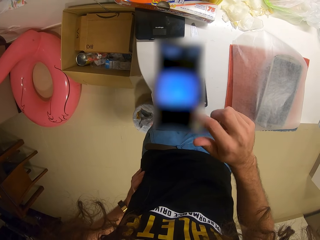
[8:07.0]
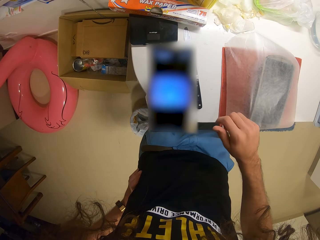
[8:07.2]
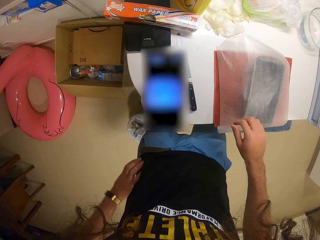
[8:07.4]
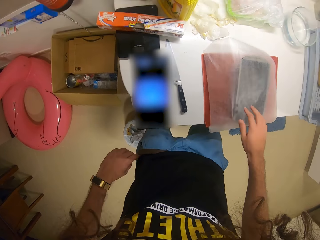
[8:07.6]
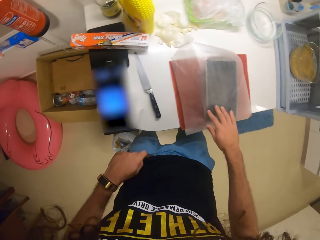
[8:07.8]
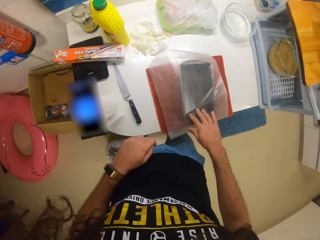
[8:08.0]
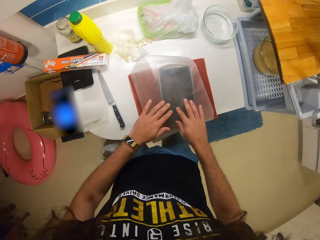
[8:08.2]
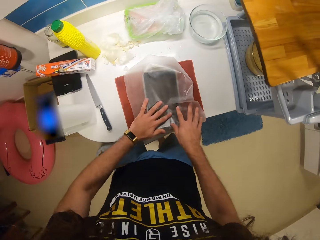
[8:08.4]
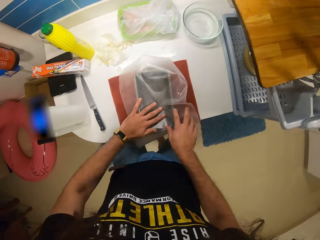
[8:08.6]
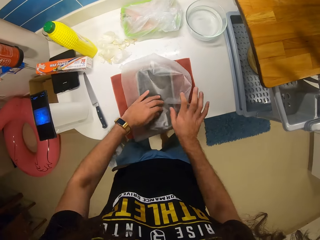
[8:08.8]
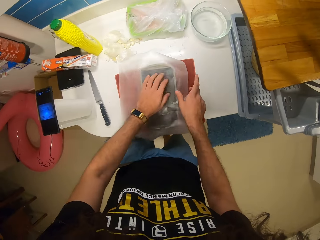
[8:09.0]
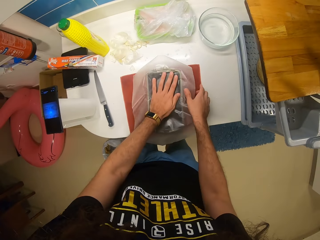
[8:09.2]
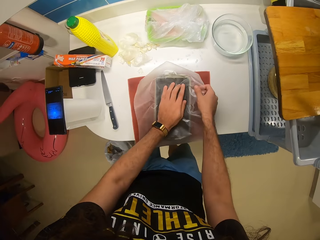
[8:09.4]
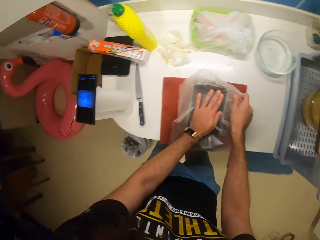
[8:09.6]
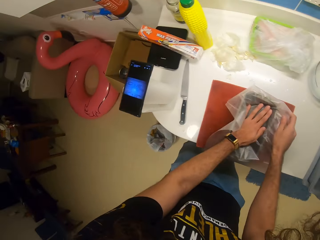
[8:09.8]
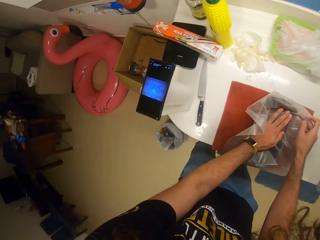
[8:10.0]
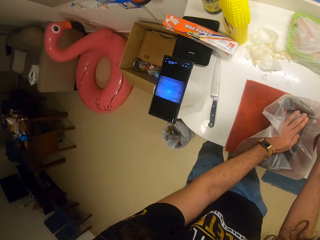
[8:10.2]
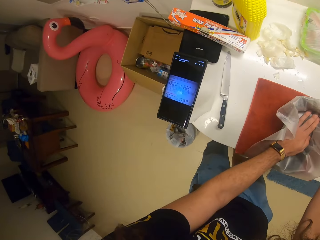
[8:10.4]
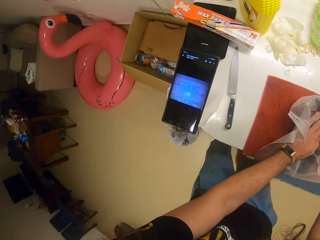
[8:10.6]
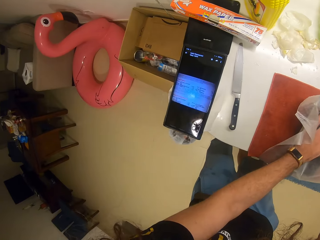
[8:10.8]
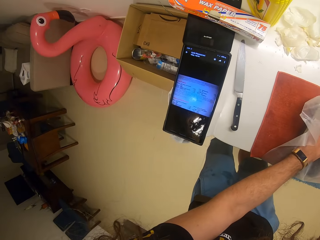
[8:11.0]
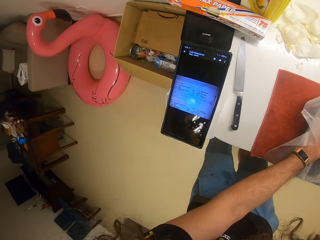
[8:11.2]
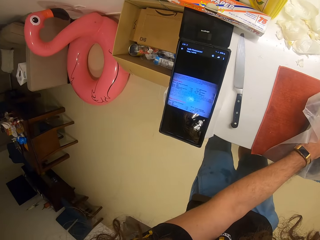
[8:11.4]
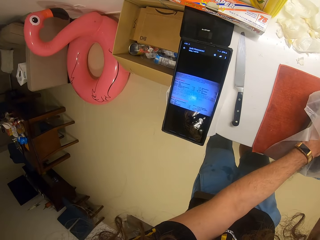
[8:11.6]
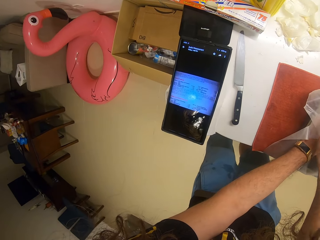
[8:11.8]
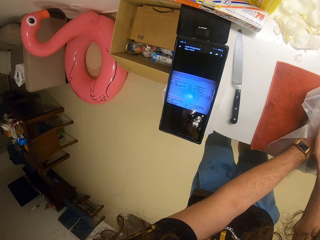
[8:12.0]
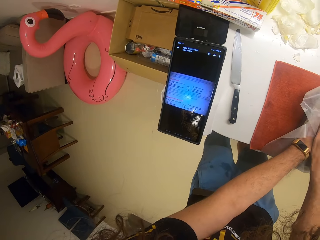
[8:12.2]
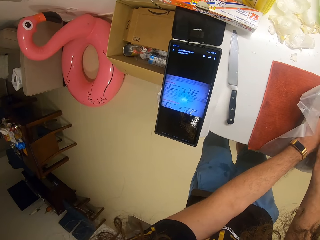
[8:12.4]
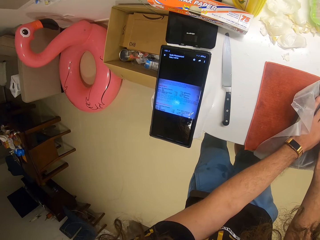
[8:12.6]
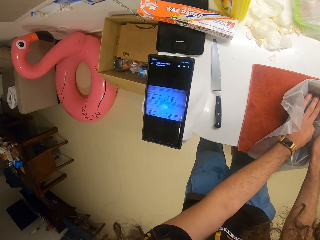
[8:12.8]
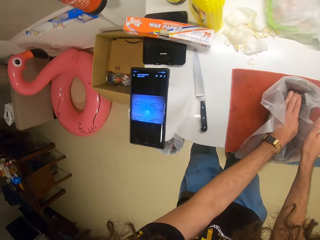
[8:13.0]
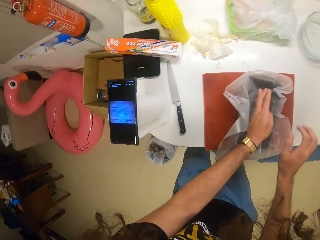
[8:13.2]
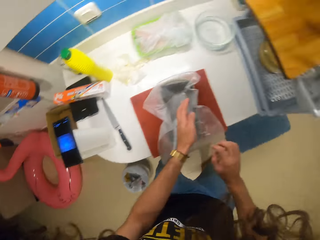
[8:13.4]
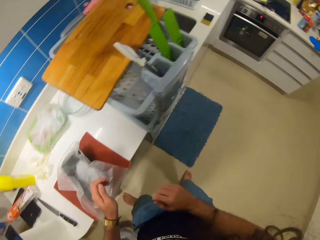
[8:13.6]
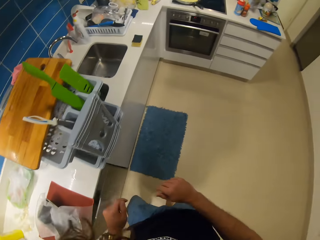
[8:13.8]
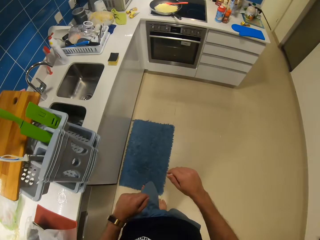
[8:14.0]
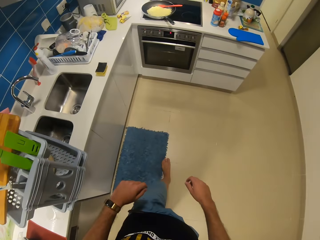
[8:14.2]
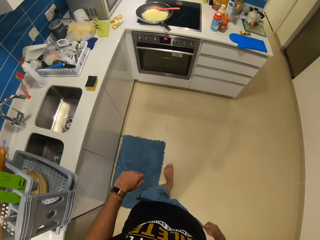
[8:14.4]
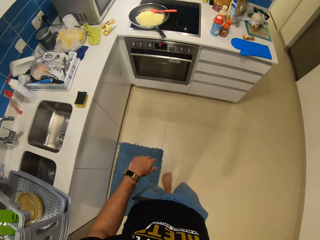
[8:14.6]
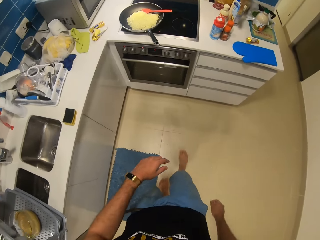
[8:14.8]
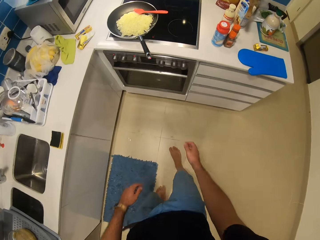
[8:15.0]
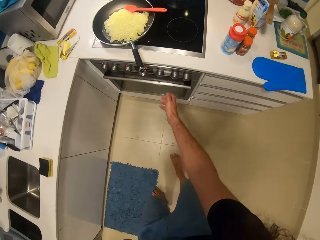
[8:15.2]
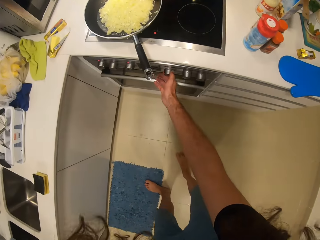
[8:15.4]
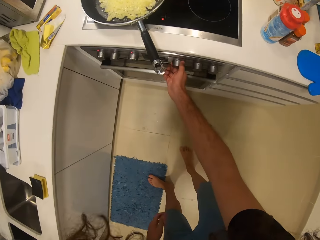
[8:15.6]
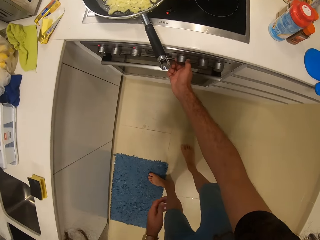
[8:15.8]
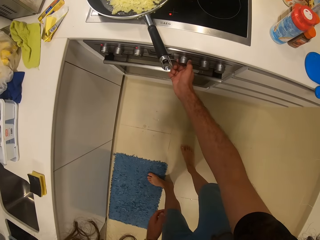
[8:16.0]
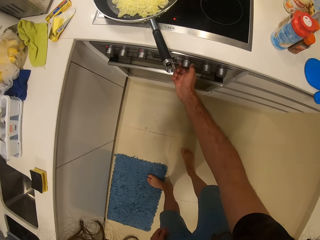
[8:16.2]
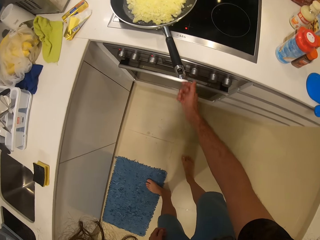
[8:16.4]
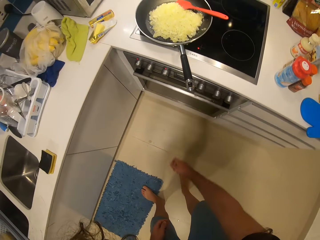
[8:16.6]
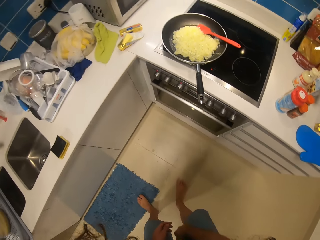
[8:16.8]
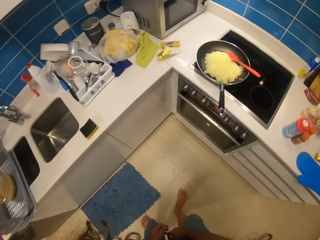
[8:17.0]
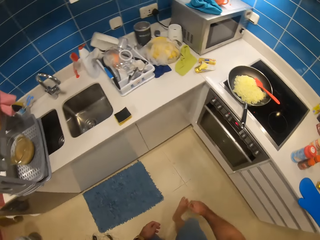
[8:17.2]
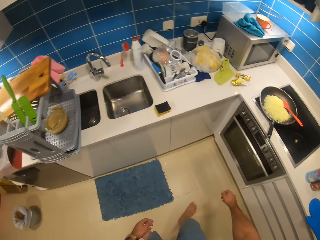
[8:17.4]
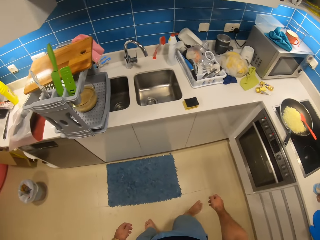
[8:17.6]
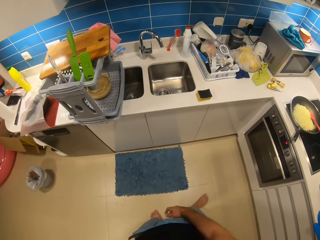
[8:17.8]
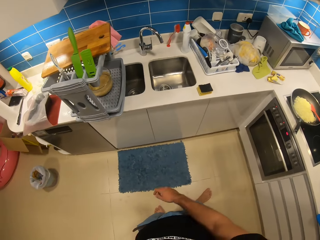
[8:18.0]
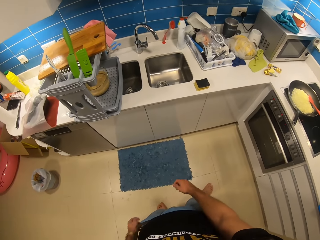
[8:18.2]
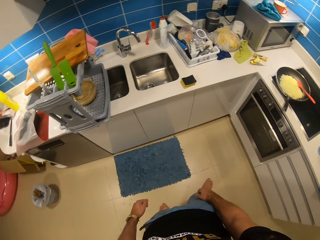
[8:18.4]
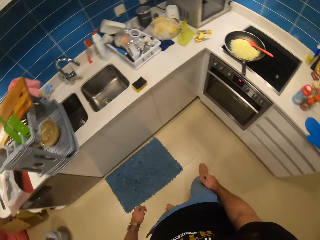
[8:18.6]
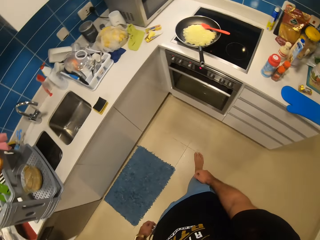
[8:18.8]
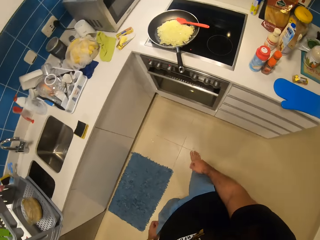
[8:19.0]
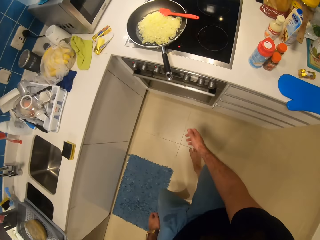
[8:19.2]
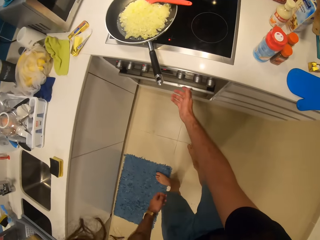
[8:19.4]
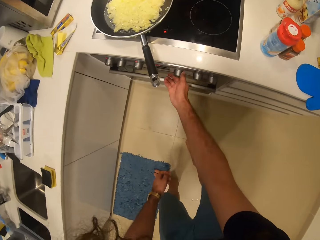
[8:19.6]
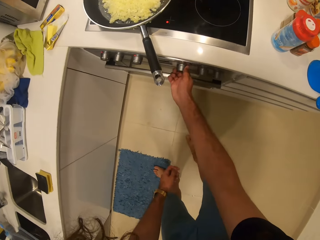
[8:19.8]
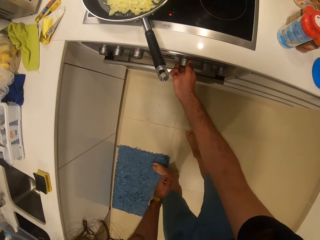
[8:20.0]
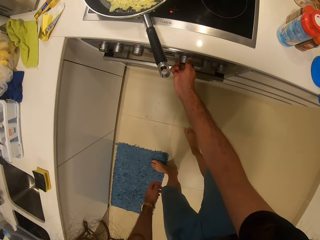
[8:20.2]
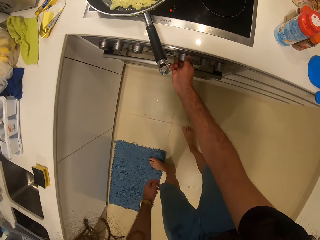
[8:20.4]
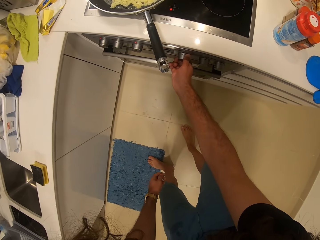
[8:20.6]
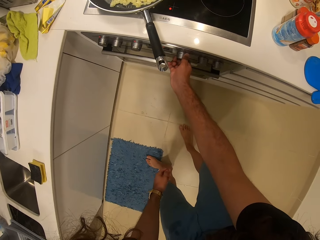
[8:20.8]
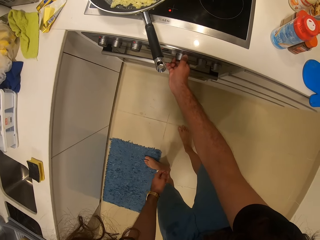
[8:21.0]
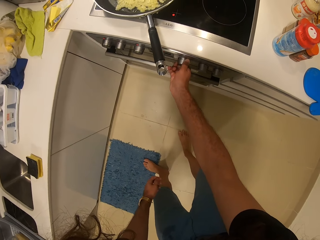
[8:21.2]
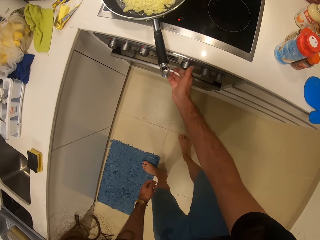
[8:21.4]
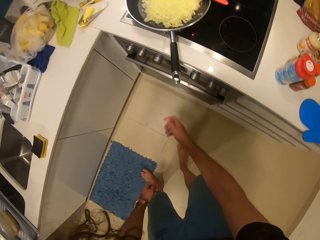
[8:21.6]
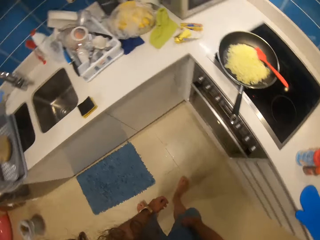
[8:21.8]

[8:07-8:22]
The camera wearer rests his left hand on his waist. He withdraws the right hand, holds the bread container with both hands, and lays the parchment paper into the pastry pan. He presses the wax paper into the bread container. He withdraws the right hand from the bread container. He withdraws both hands from the bread container. He moves towards the stove. He raises his hand towards the stove. He switches the stove with his right hand. He withdraws the hand. He turns around the countertop. He raises the right hand towards the stove. He switches the stove.

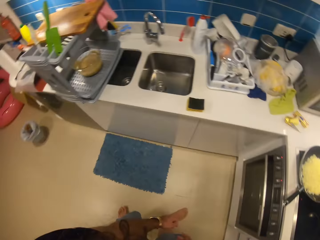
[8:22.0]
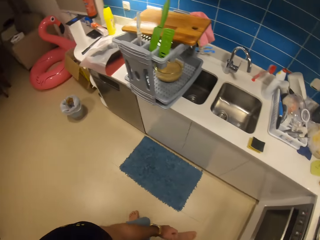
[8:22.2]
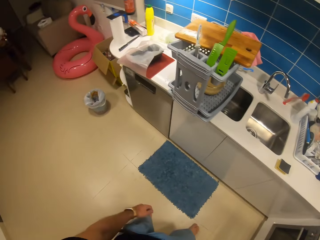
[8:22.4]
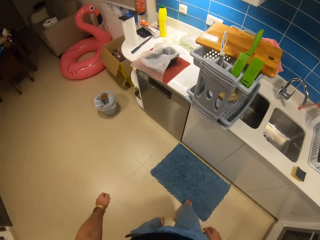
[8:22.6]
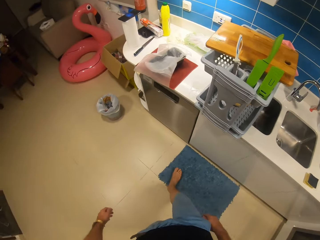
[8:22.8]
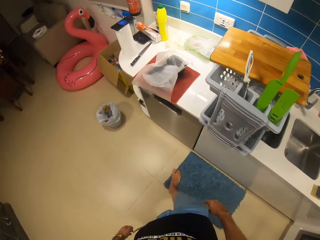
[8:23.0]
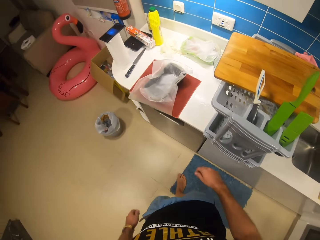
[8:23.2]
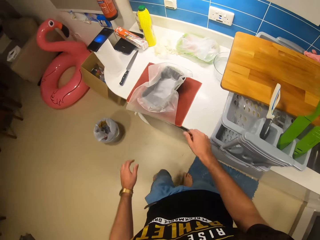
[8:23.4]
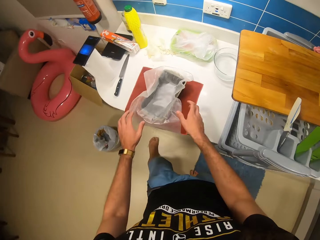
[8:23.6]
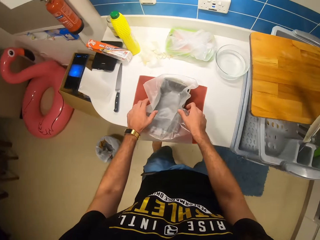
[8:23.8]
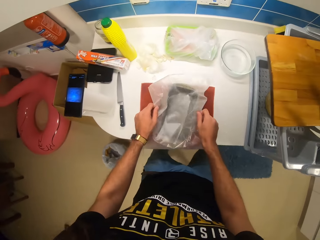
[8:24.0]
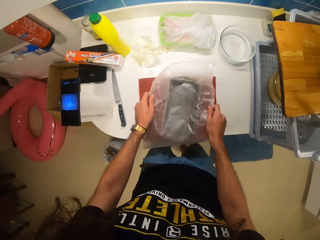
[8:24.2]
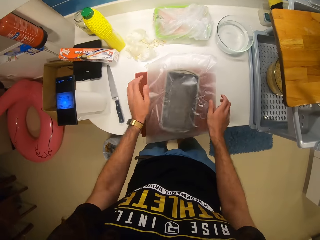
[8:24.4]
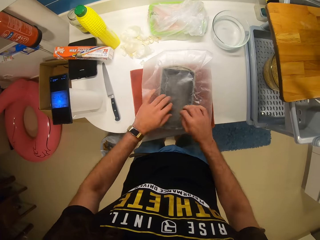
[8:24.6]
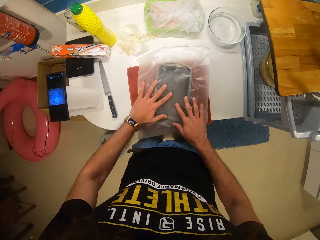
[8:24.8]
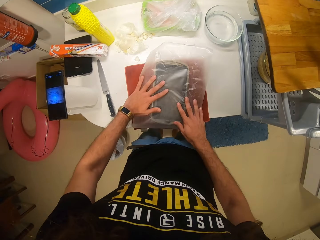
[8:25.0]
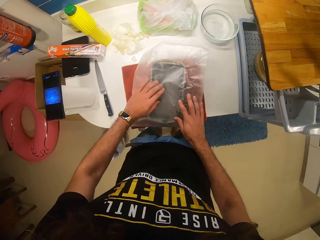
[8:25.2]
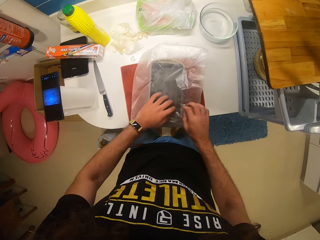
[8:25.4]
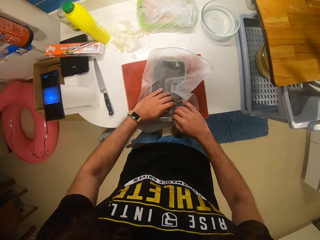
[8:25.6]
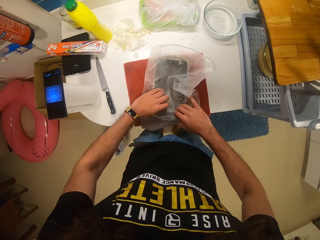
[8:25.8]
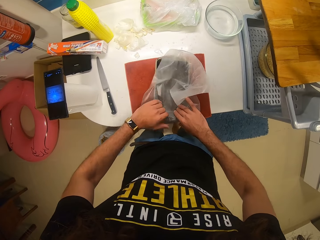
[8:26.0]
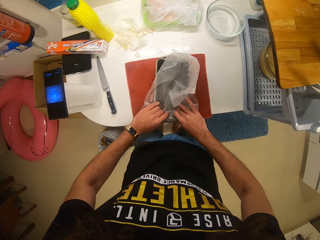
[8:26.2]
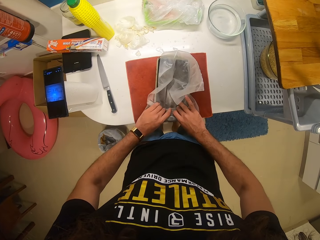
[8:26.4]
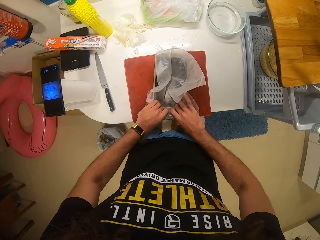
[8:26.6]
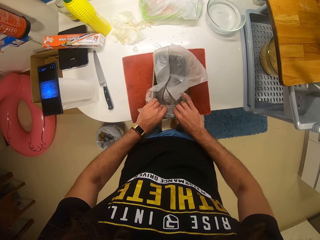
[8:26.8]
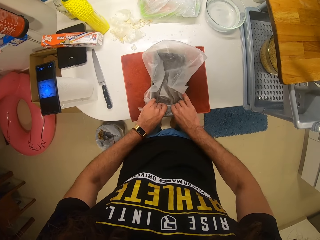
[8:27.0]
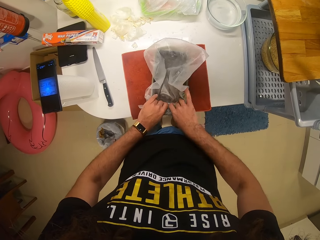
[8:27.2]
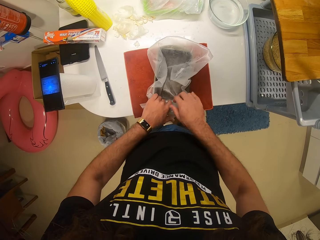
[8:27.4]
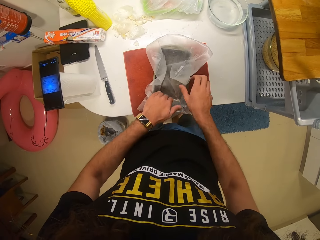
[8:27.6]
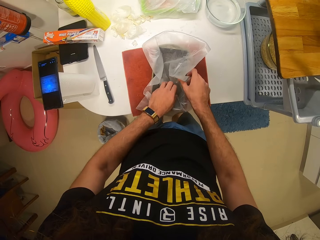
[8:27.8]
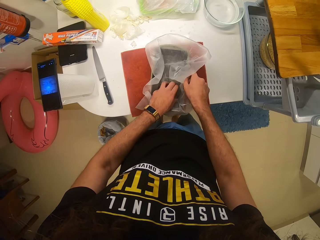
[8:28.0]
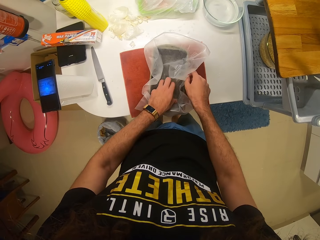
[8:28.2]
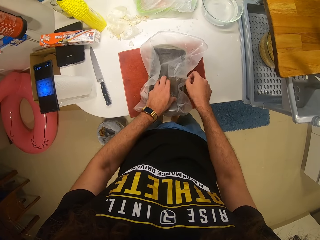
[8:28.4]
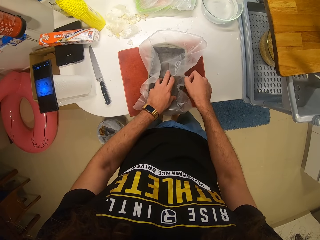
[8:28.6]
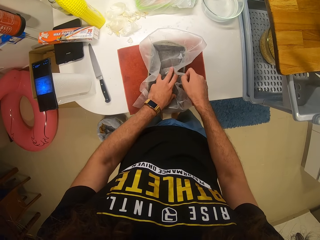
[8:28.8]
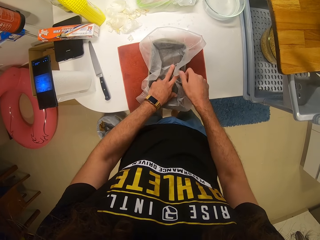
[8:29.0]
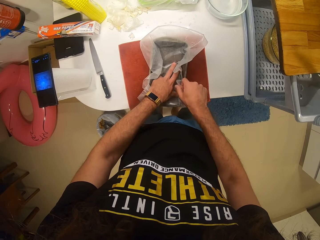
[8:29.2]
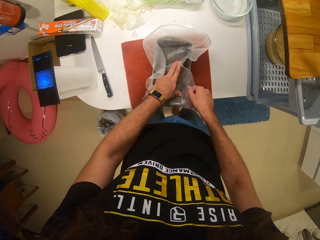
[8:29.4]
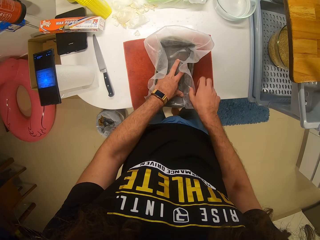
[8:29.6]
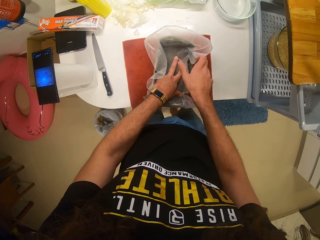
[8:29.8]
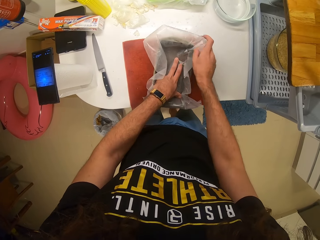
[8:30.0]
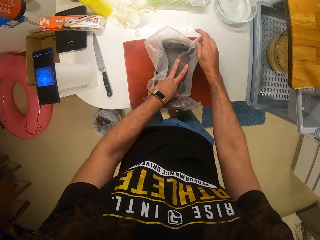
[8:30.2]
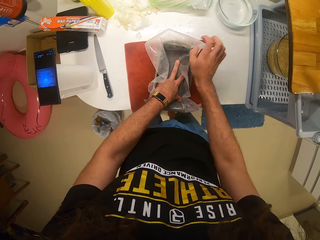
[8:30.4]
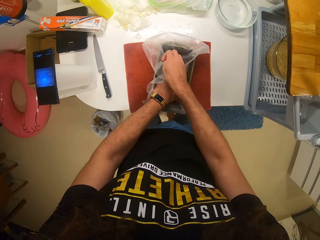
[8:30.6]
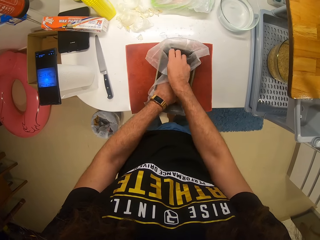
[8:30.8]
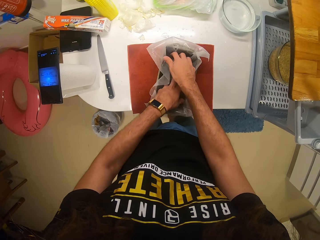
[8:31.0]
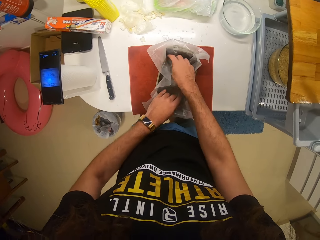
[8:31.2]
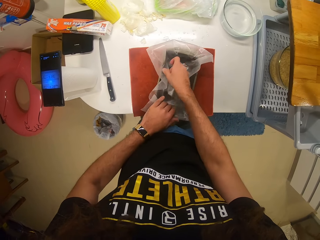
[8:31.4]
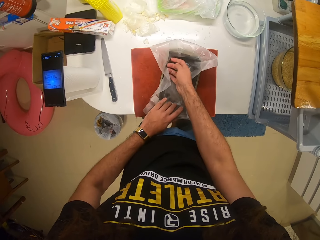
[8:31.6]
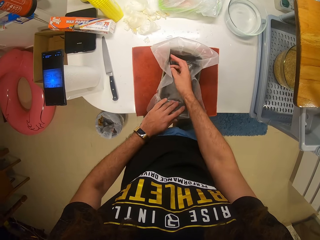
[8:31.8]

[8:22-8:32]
The camera wearer withdraws the hand from the stove. They move towards the bread container. They hold the wax paper. They continue to lay the parchment paper into the pastry pan. They press the wax paper into the bread container.
